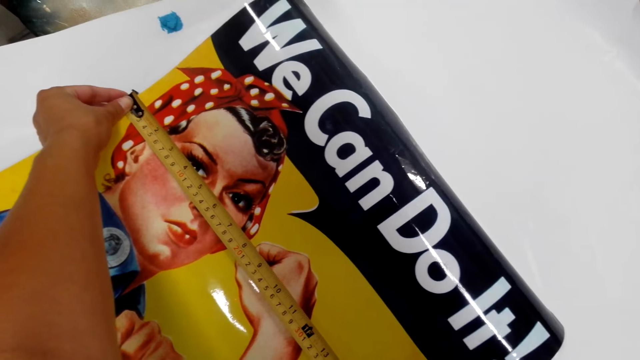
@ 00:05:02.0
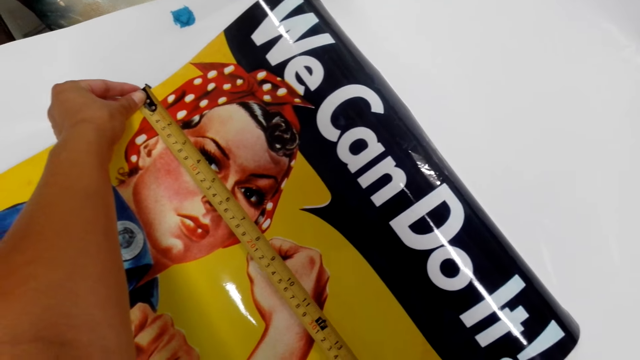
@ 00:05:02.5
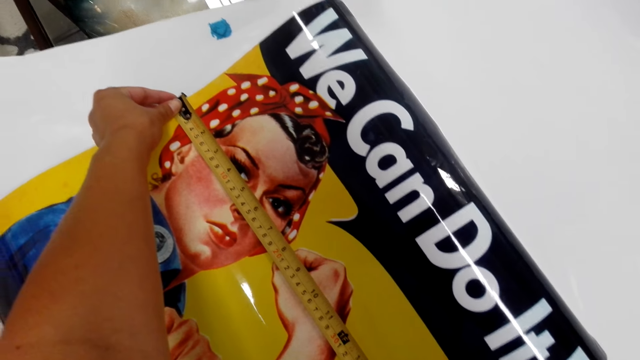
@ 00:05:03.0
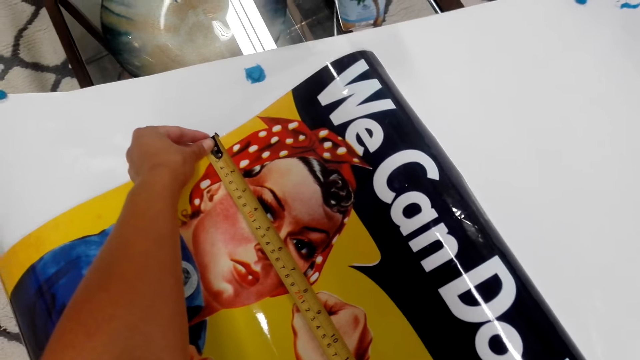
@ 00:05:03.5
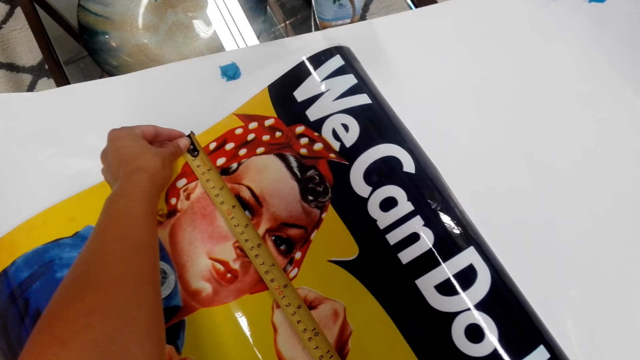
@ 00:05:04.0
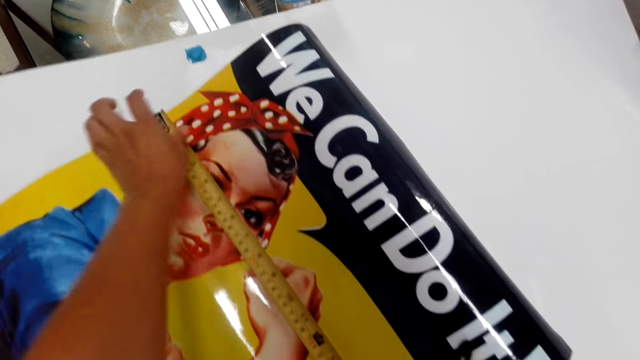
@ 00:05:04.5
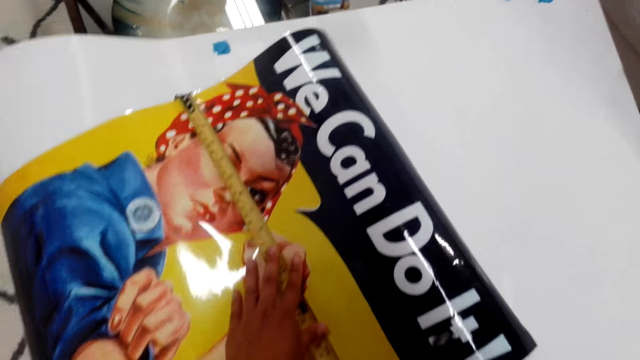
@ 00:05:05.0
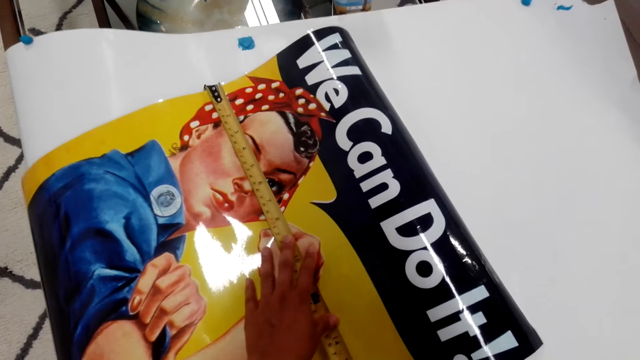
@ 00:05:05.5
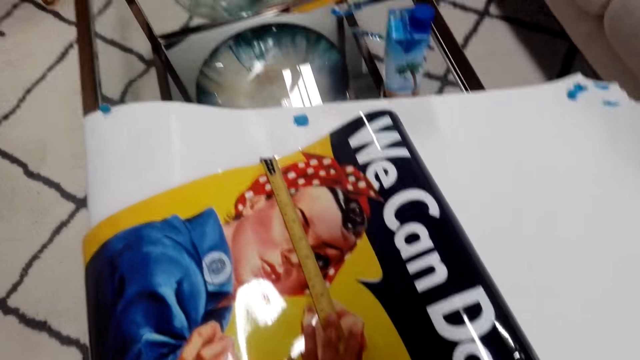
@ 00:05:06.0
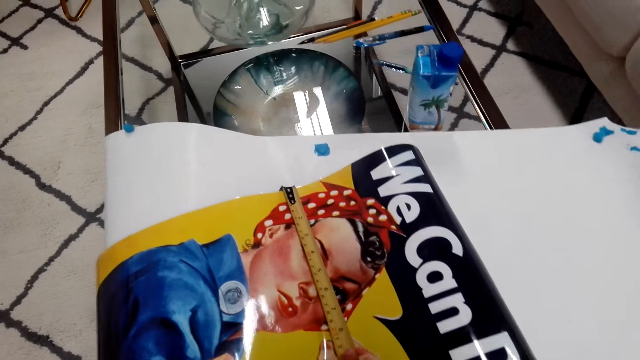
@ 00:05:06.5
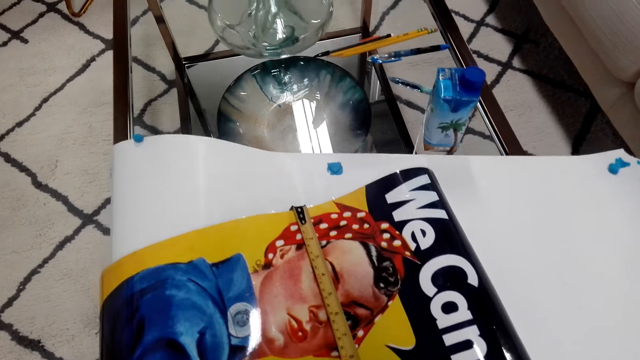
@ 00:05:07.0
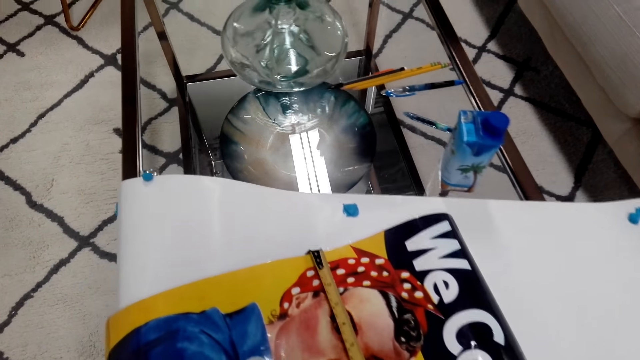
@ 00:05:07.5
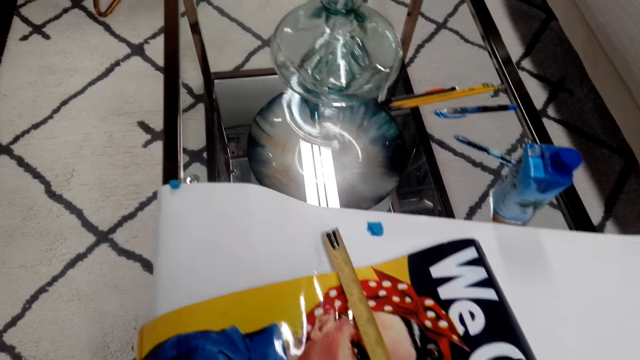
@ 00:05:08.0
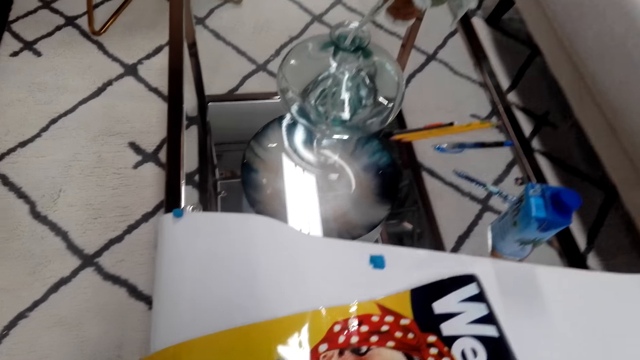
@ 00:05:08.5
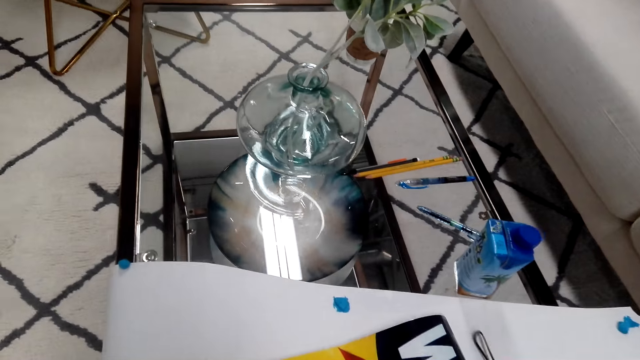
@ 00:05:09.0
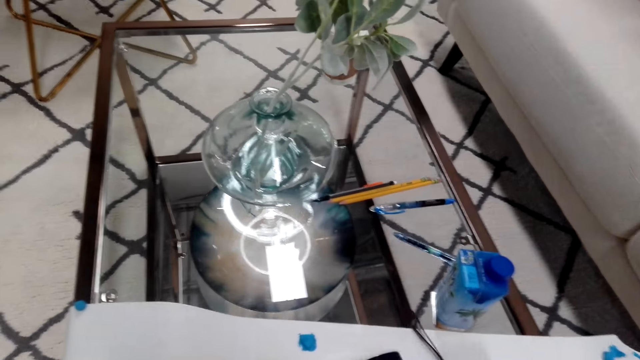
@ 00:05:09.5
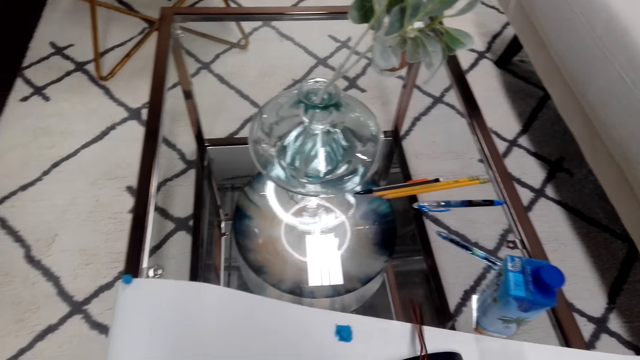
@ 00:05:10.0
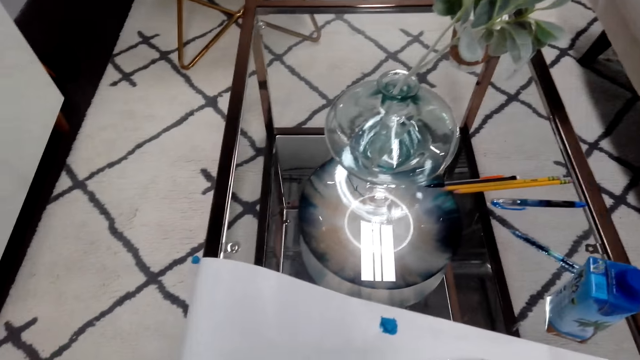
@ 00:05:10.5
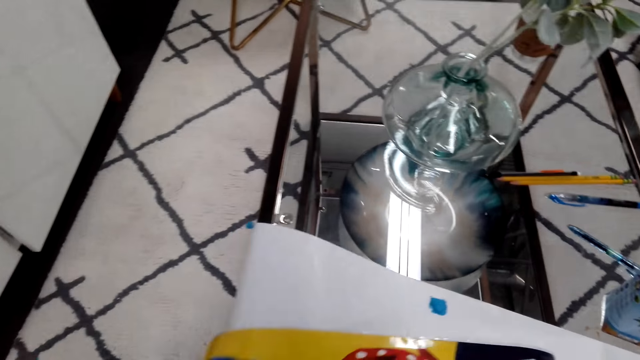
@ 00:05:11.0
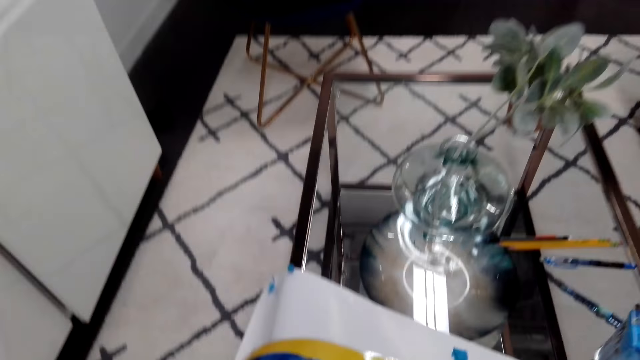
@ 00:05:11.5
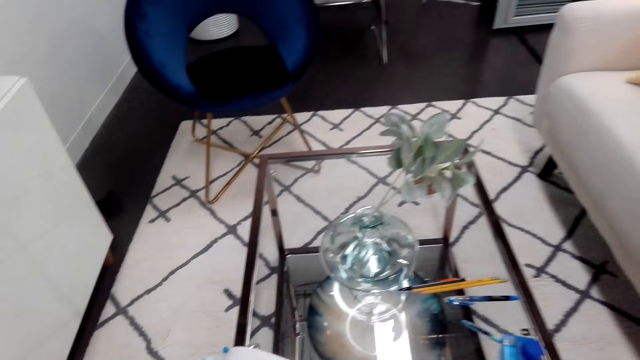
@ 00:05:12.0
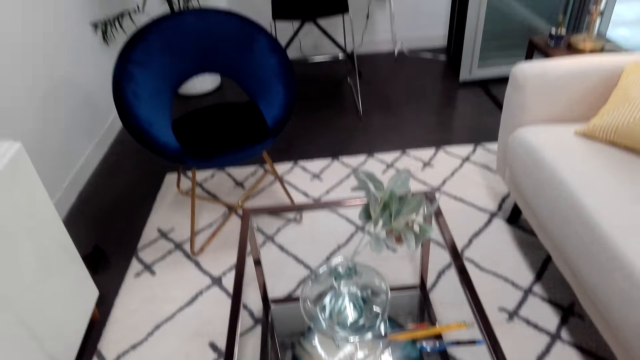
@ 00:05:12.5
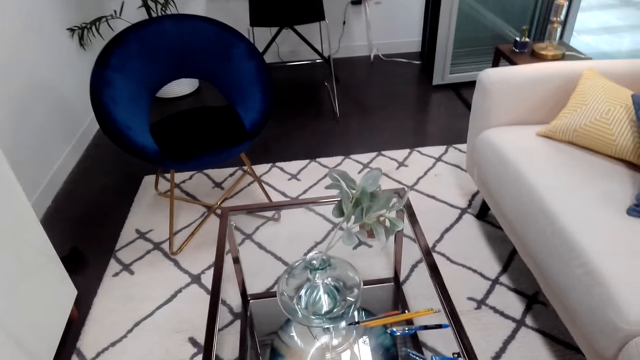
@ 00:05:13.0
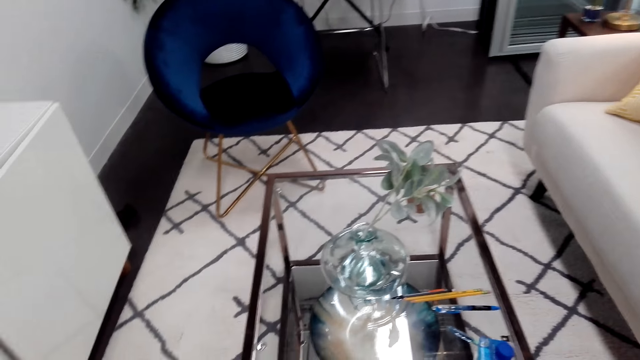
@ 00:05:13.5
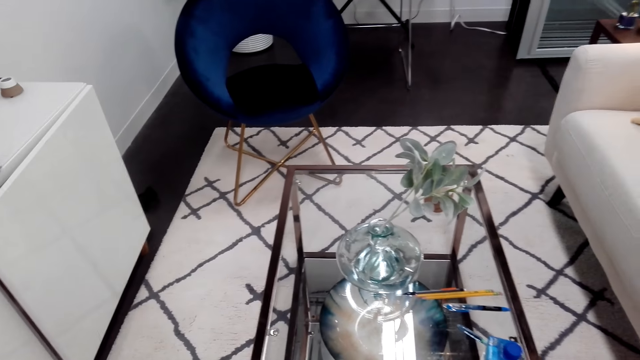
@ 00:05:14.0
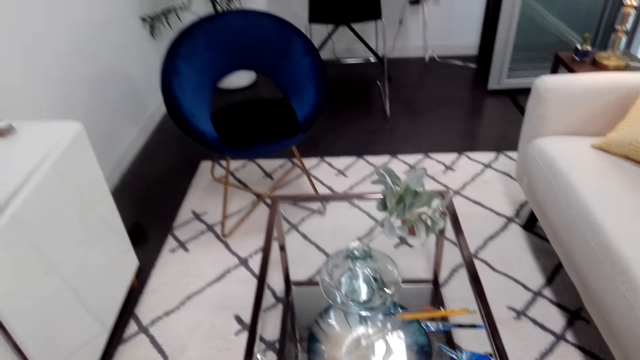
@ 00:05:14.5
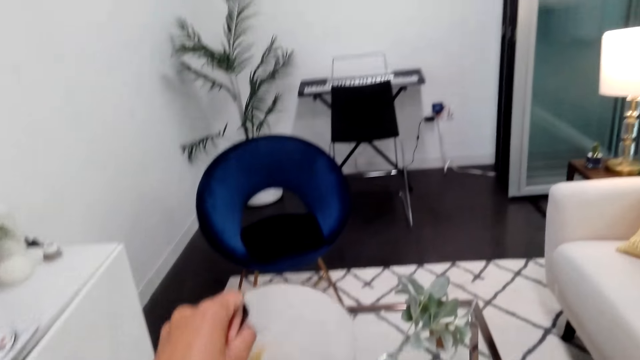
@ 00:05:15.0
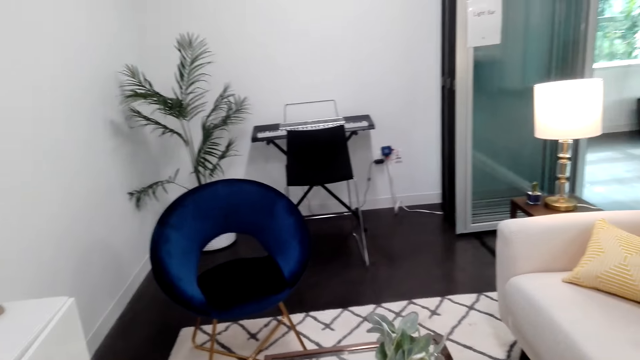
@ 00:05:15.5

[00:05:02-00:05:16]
The camera wearer places the left hand on the picture. They look at the pens on the table. They look around the room.

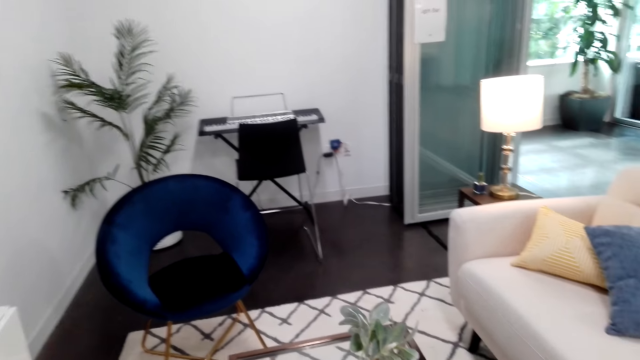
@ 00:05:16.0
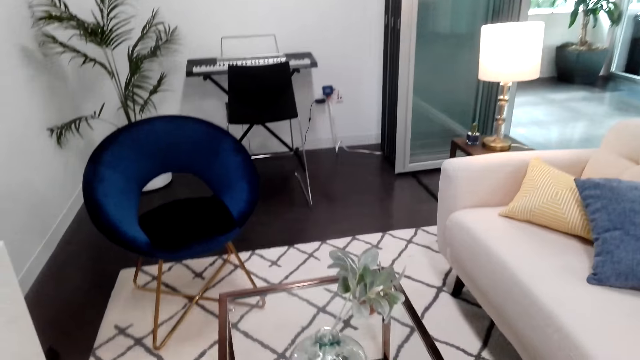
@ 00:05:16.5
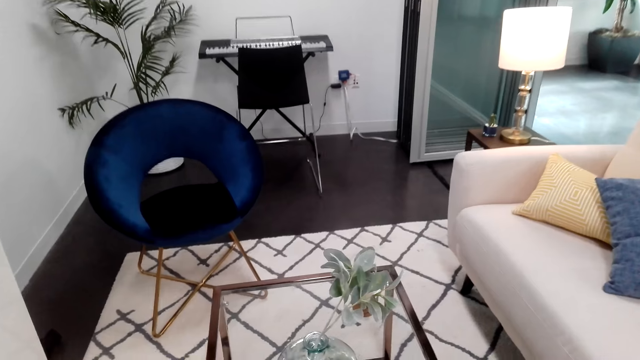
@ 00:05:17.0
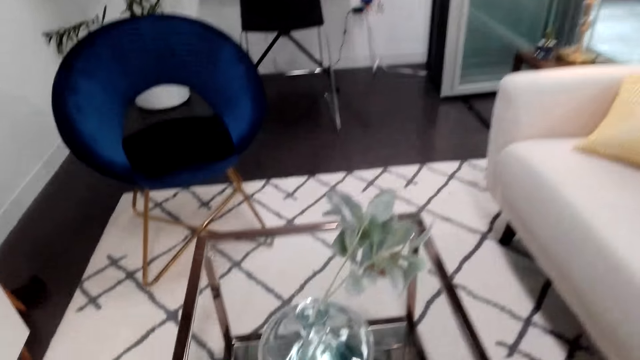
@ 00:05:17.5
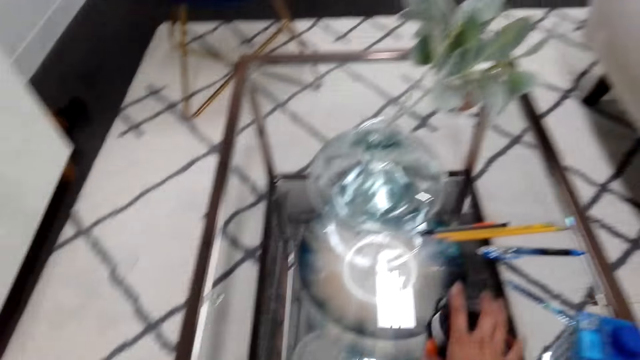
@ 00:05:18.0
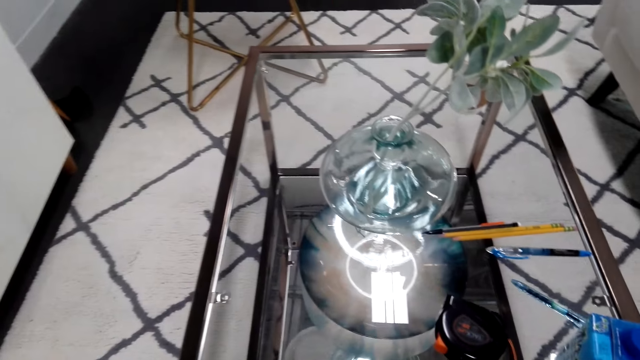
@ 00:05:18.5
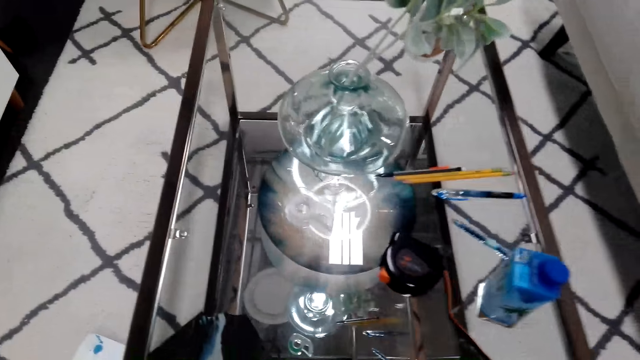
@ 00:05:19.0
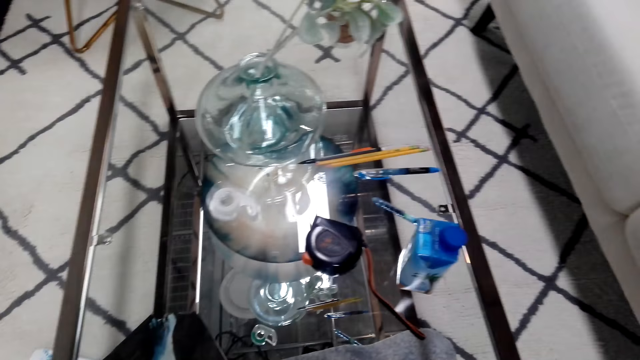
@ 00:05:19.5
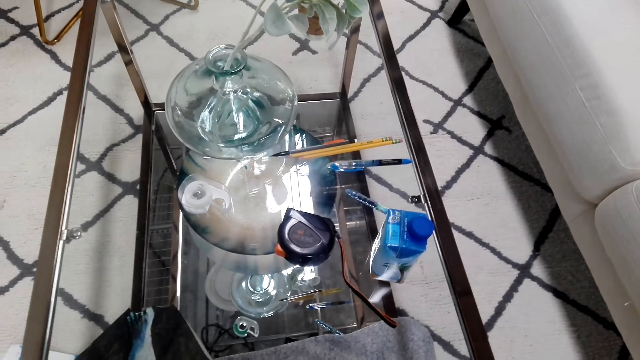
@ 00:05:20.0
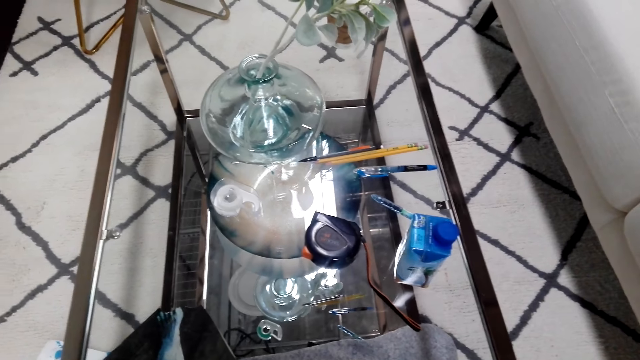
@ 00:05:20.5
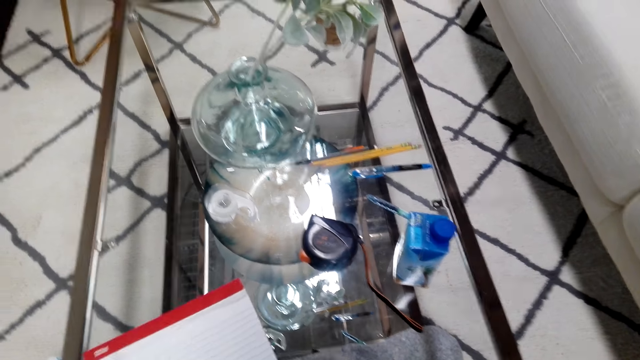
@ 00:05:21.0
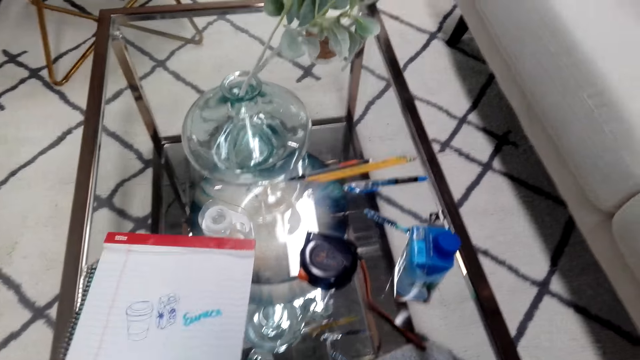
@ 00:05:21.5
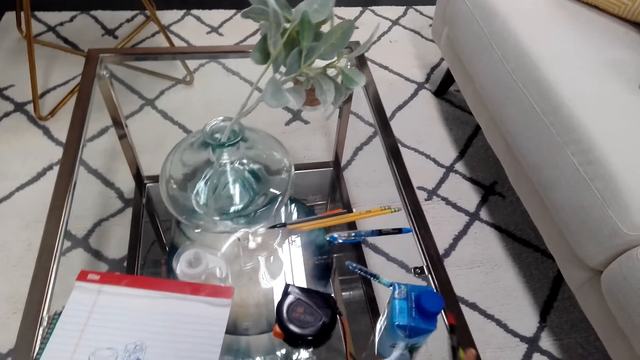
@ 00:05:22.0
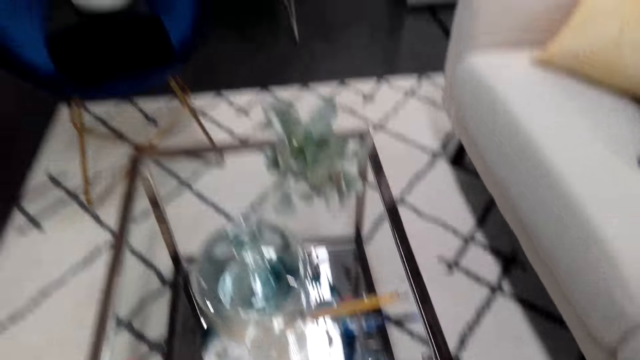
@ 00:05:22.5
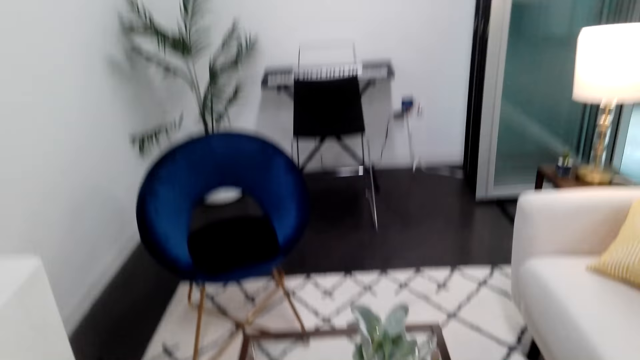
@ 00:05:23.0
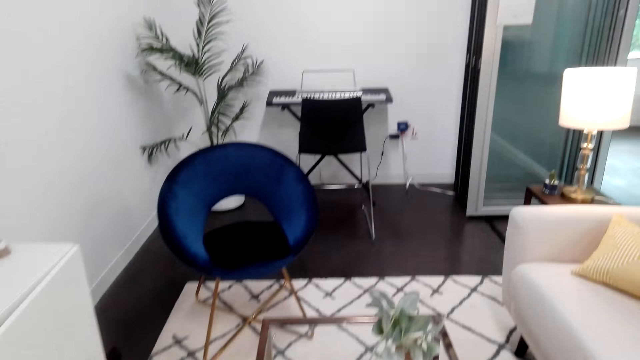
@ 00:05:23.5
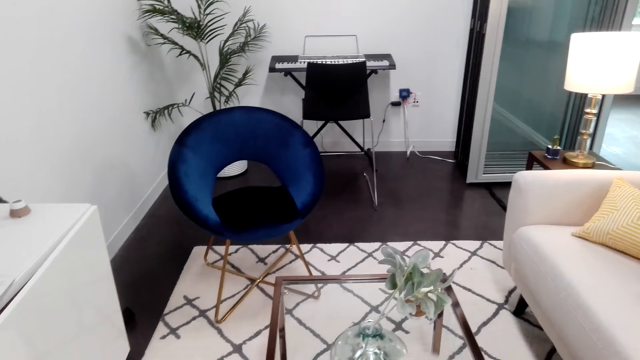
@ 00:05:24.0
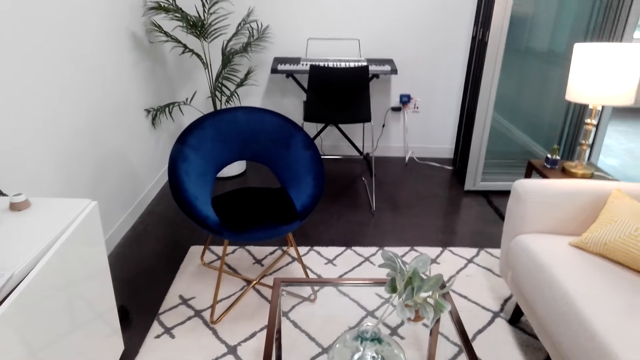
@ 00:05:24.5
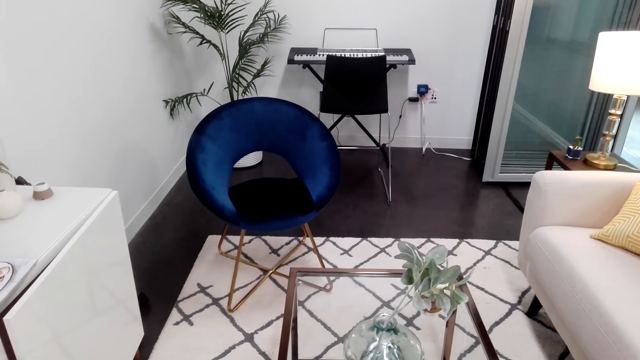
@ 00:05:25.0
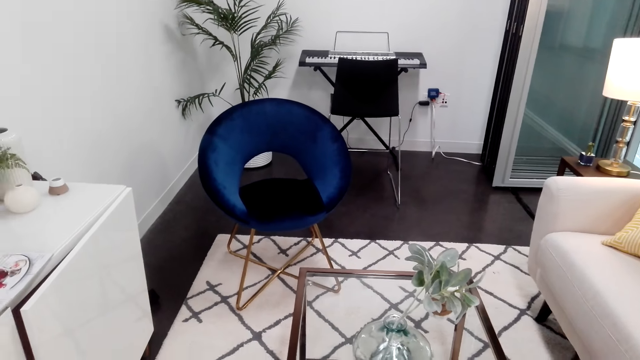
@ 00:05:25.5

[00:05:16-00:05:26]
The camera wearer moves the hands. They put the measuring tape on the table. They hold a book. They look at the piano.
